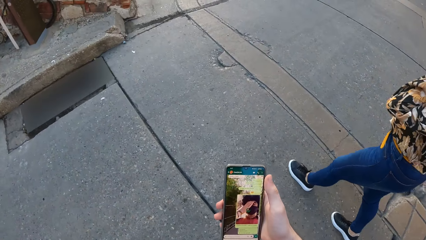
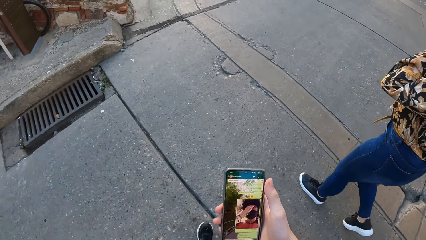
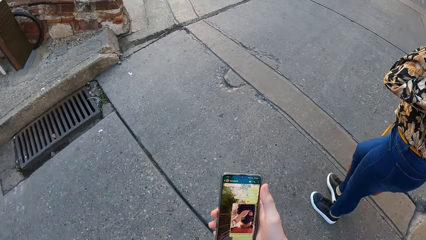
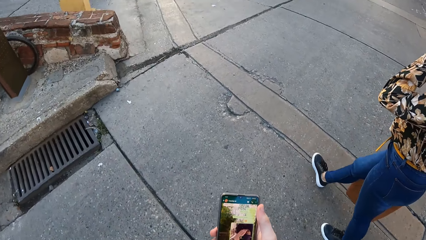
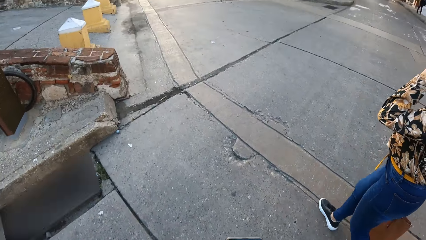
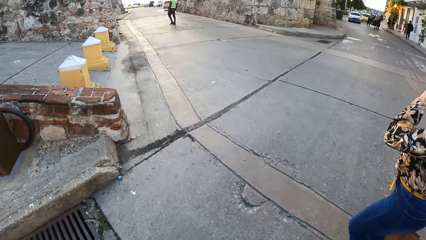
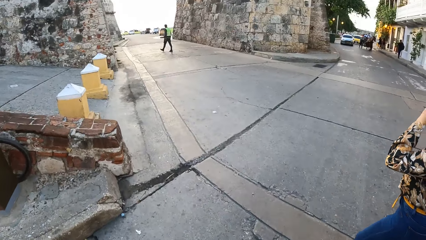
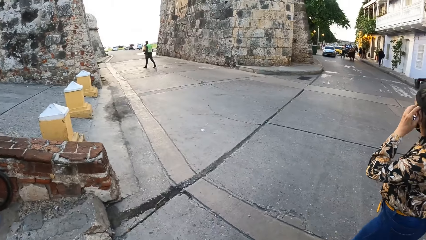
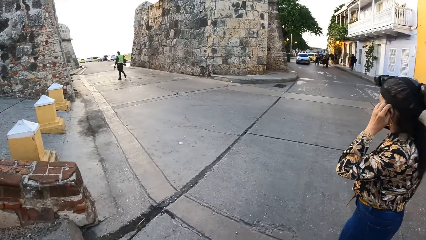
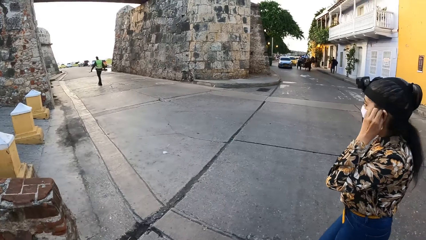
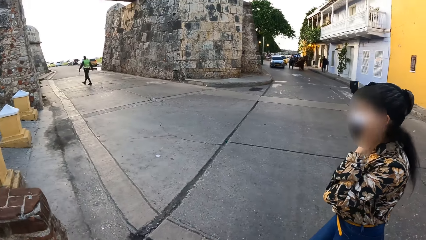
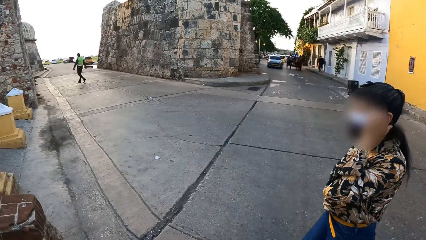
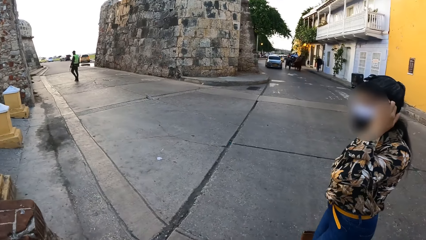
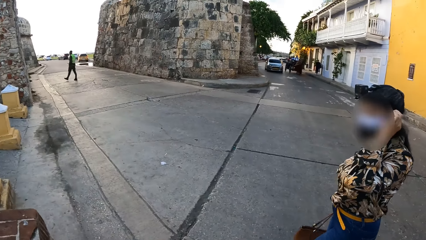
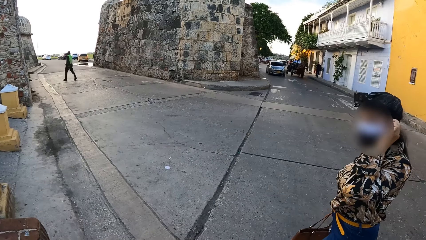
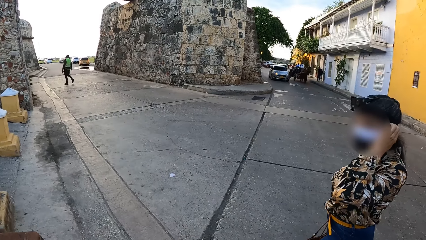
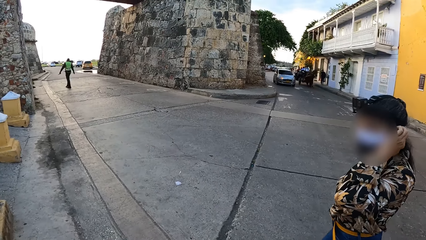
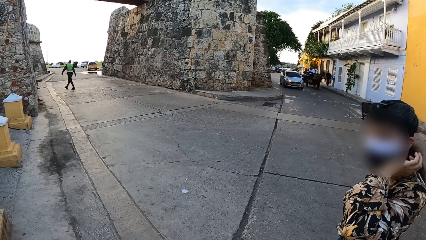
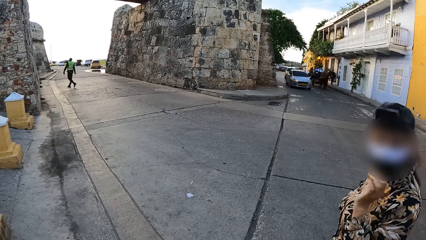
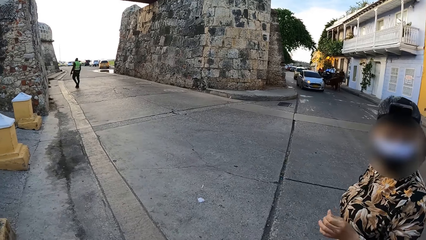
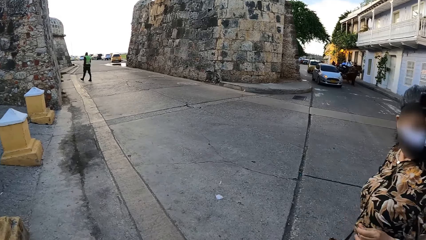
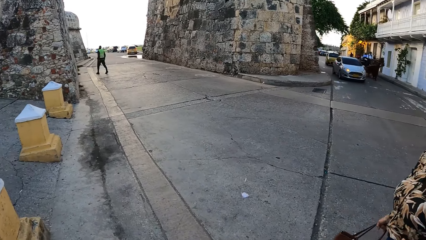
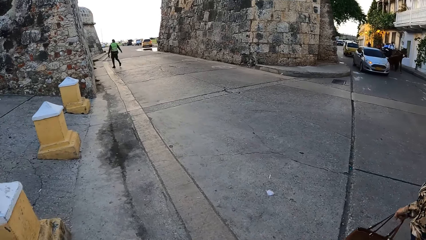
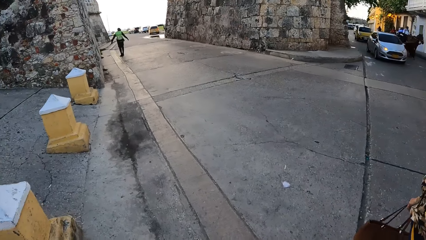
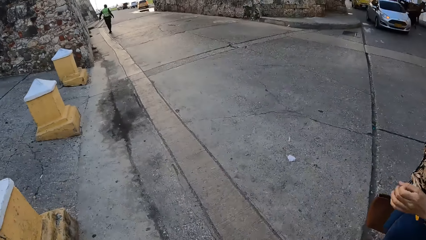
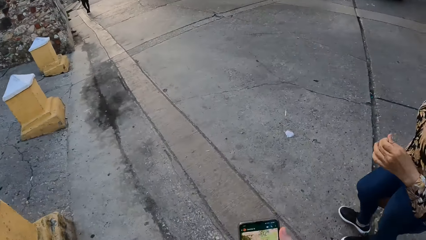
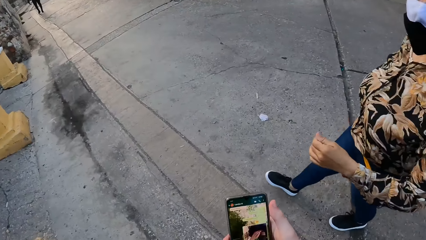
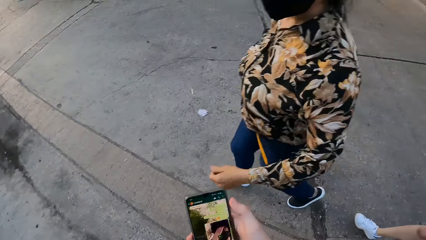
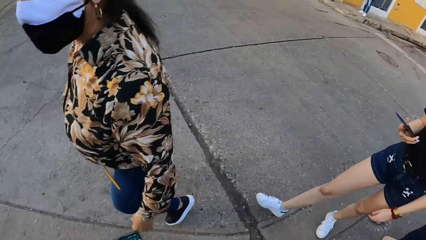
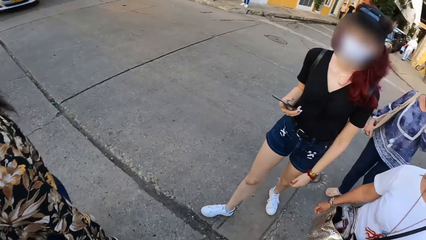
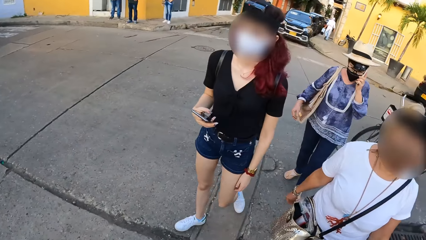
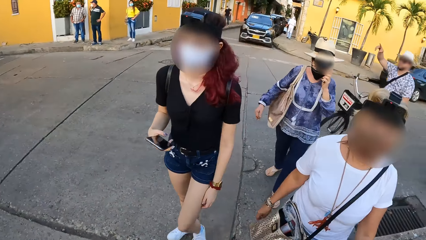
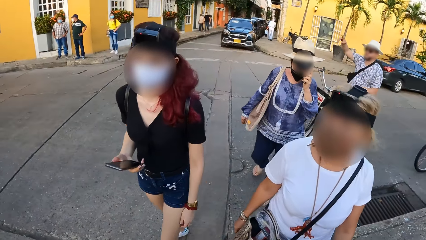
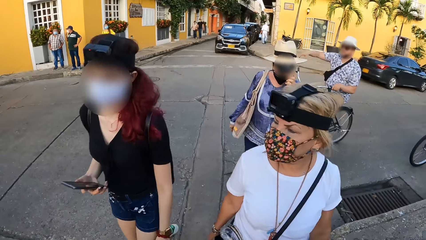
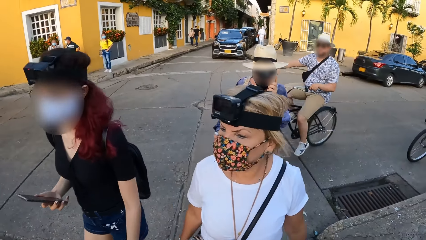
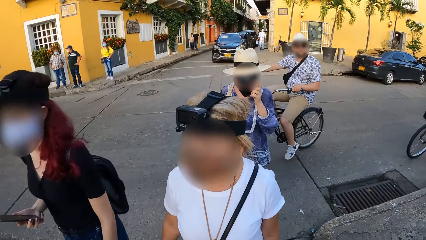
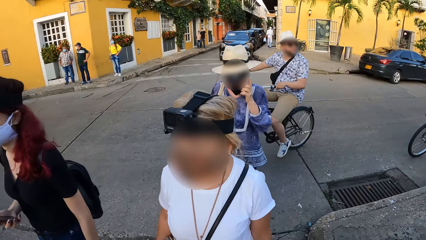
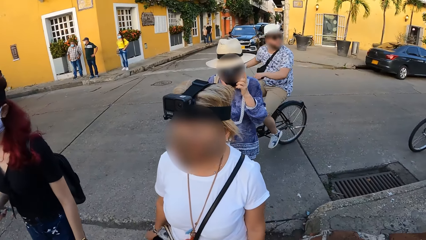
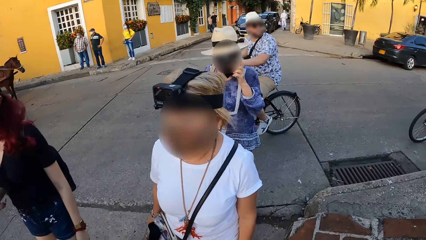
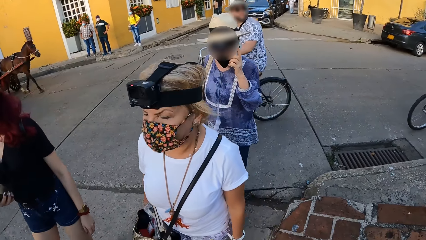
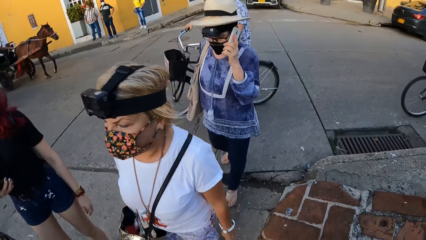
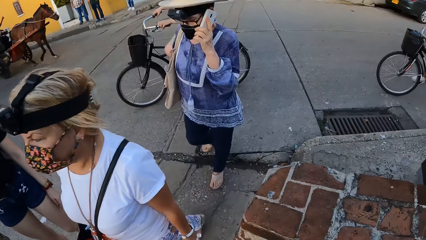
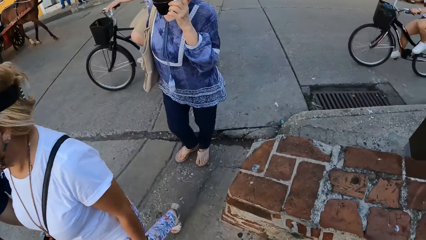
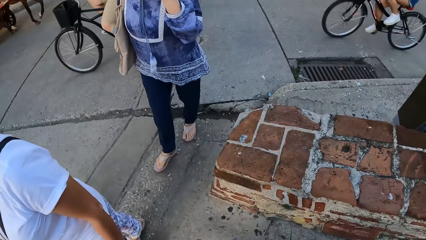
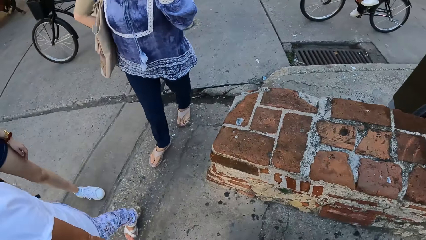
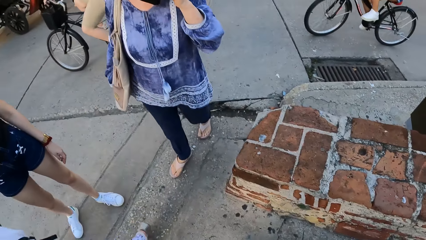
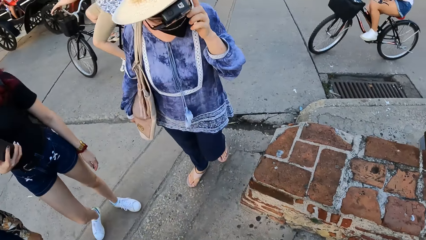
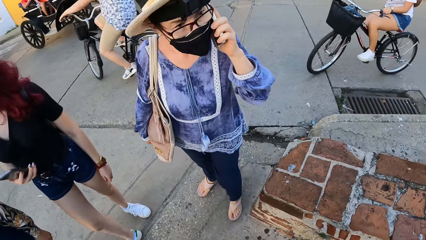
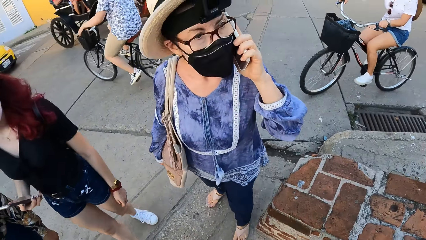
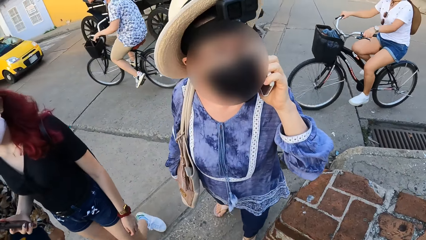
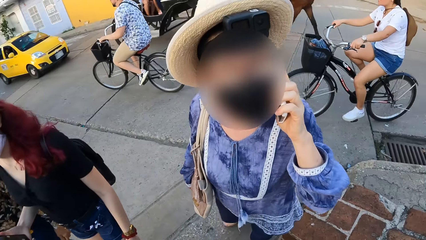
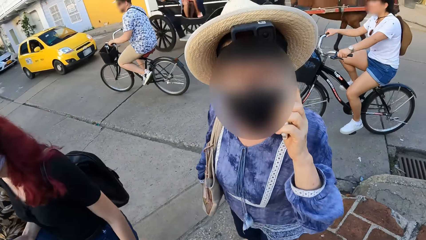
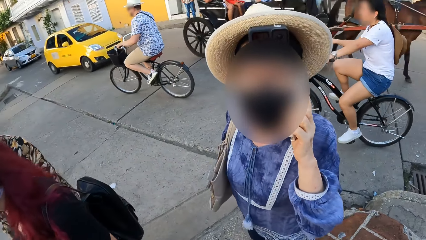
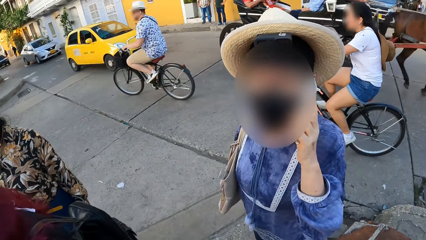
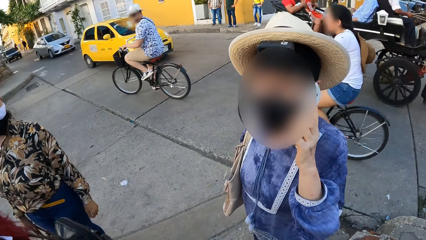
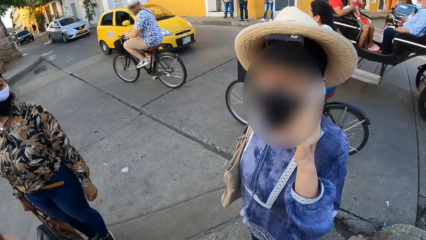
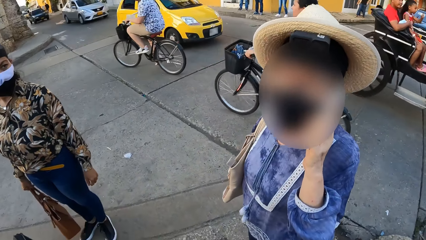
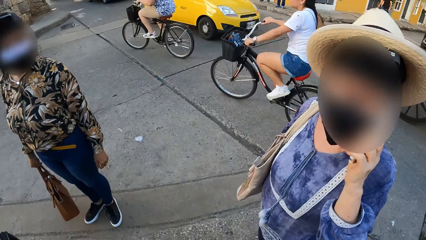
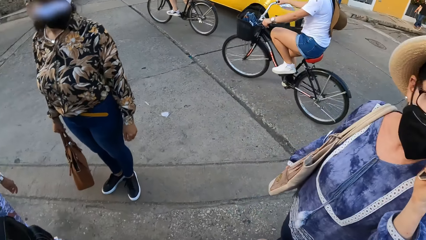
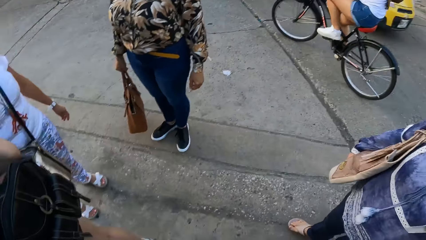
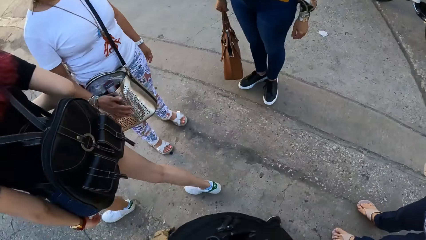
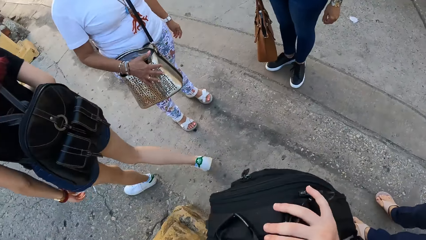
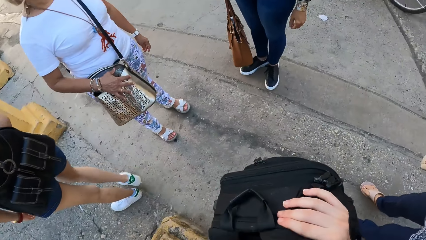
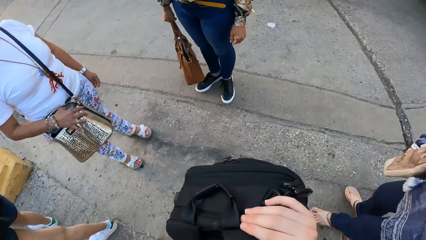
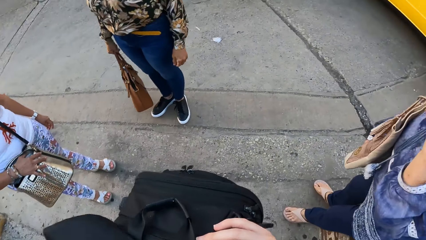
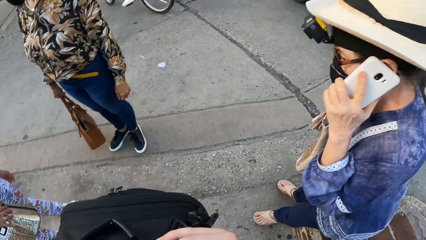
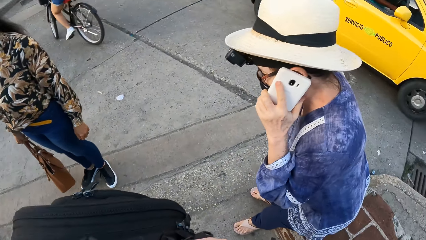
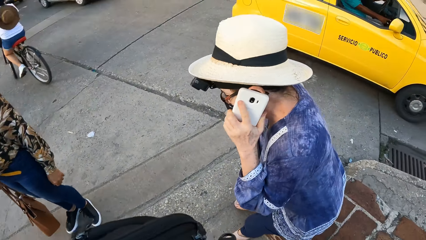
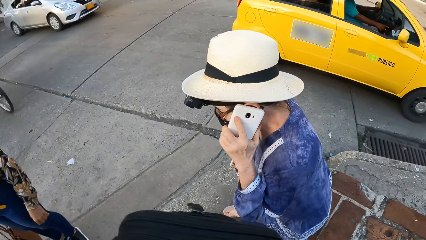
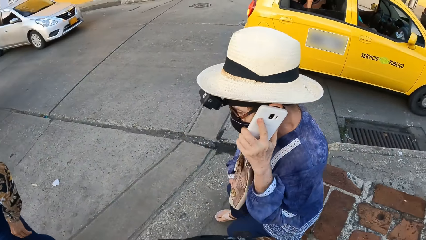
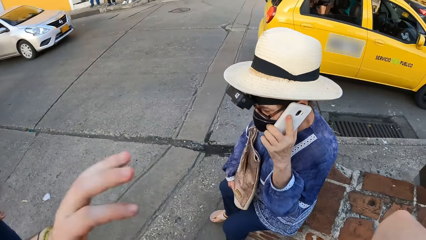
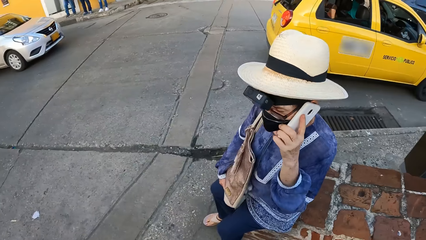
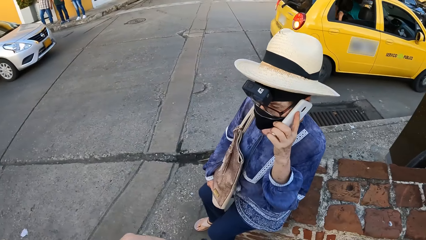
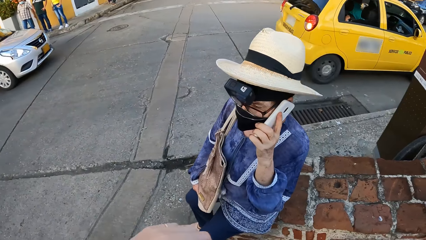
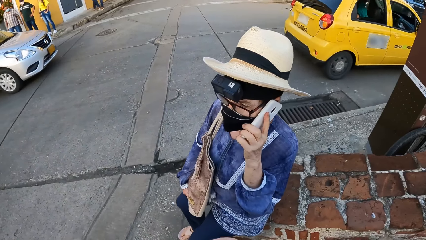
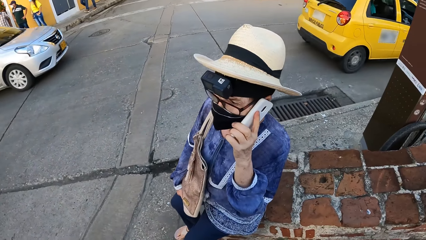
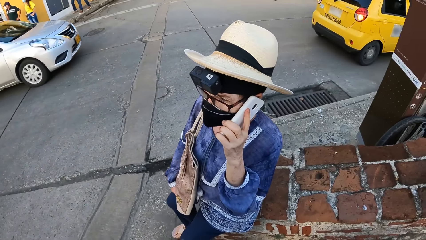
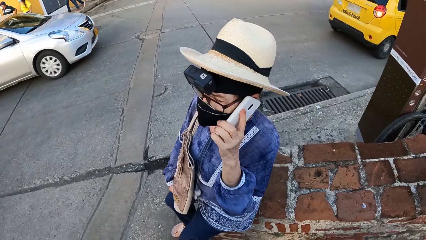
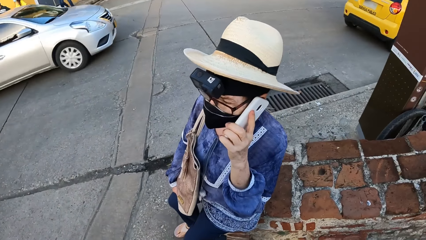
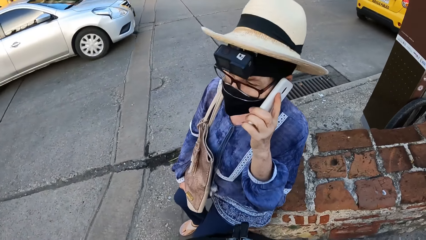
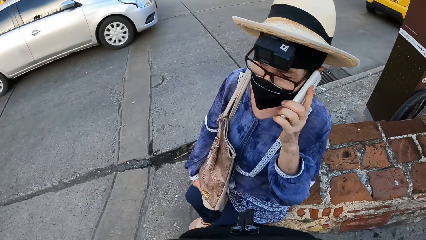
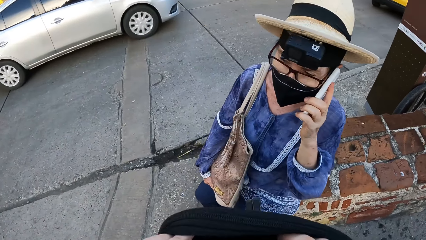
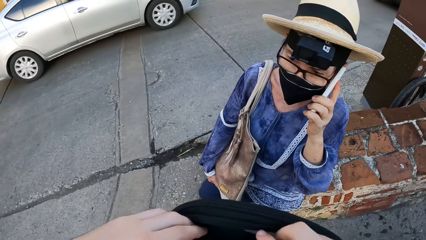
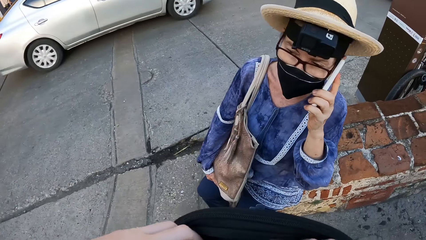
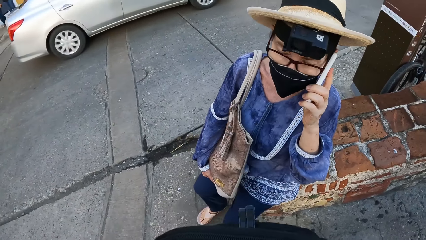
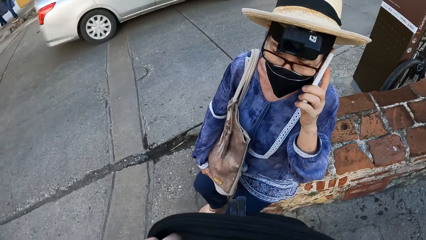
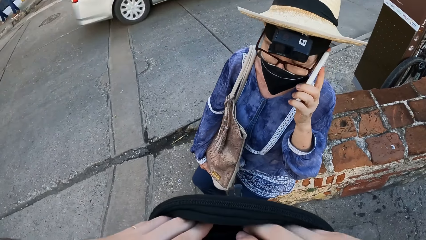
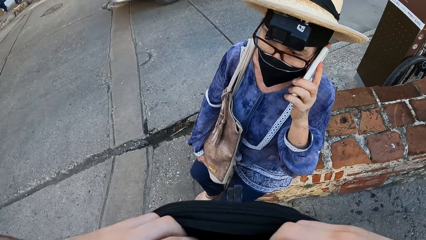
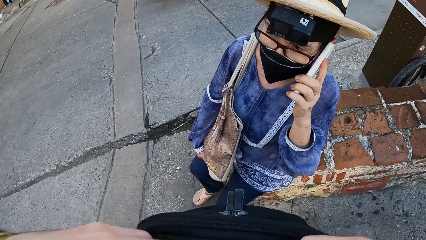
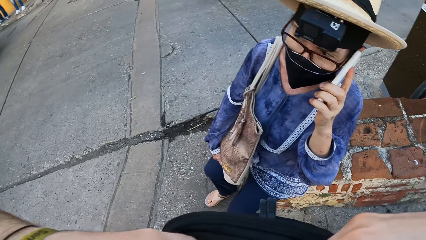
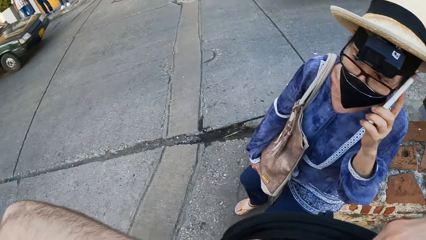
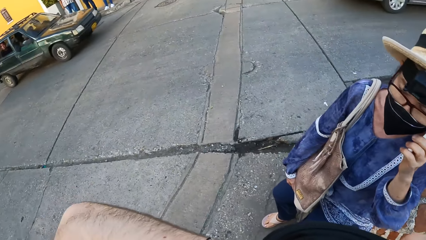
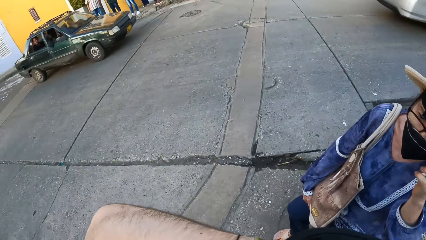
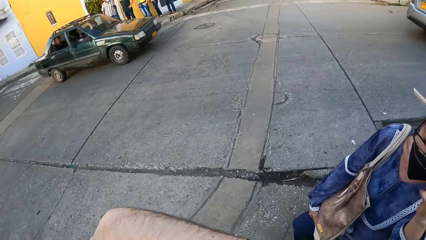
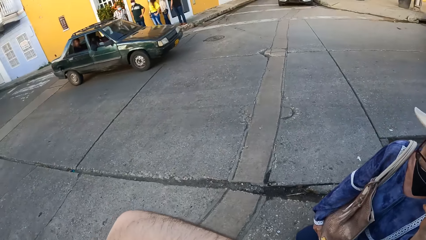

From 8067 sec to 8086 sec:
The woman touches her left ear with her left hand. Another woman walks on the road. A third woman walks on the road. A fourth woman walks on the road. A person looks at someone. Another person walks. The first person walks. A bicycle rides past the fourth woman on the road. A third person walks. A bicycle rides past the fourth woman on the road again. The camera wearer holds the backpack with her right hand. The second person stands. The camera wearer picks up the bag. A yellow car drives past the camera wearer on the road. The third person sits down, makes a phone call. A white car drives past the camera wearer on the road. The camera wearer puts her hands in the backpack in front of her.
